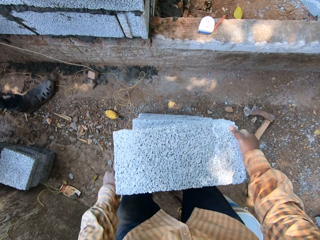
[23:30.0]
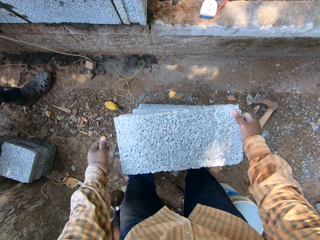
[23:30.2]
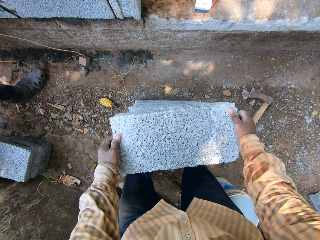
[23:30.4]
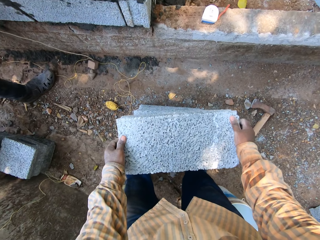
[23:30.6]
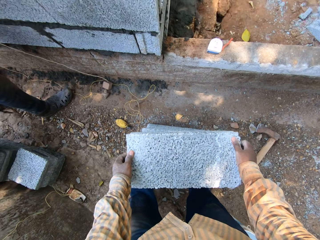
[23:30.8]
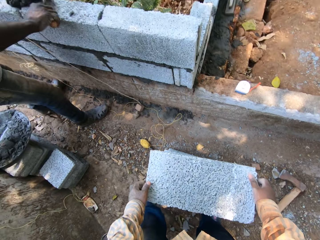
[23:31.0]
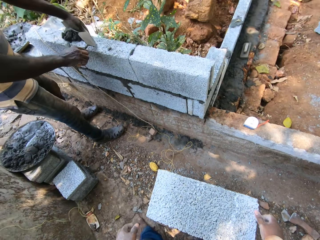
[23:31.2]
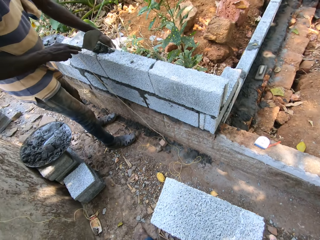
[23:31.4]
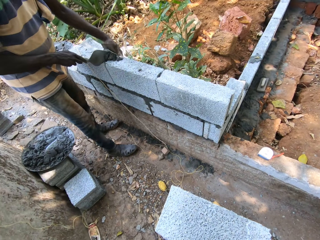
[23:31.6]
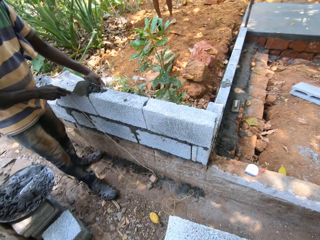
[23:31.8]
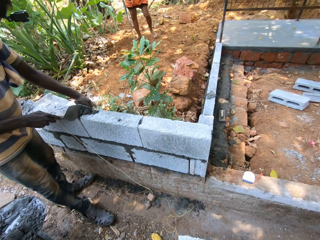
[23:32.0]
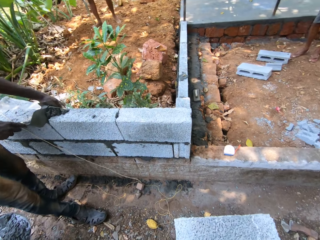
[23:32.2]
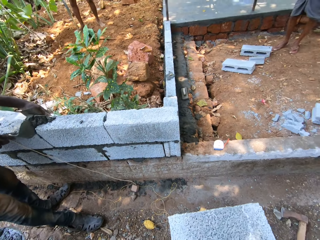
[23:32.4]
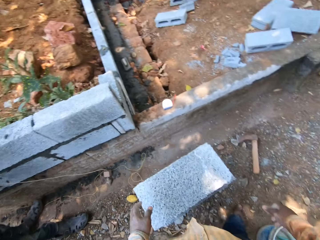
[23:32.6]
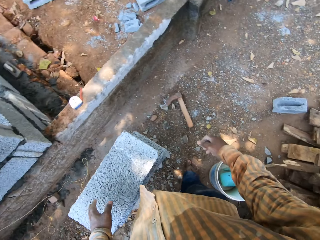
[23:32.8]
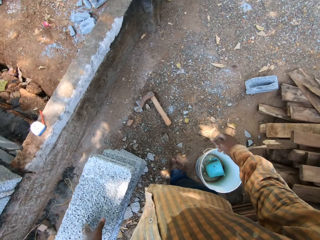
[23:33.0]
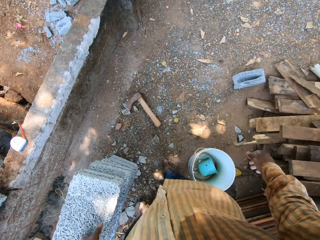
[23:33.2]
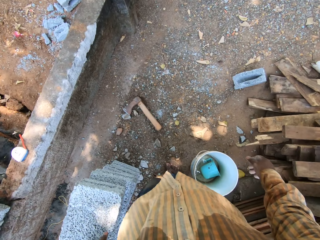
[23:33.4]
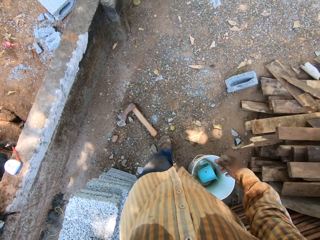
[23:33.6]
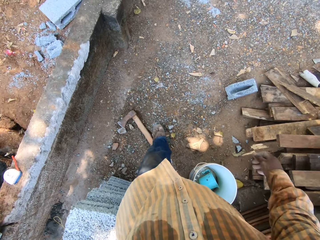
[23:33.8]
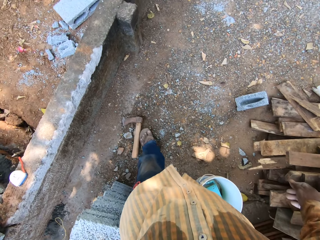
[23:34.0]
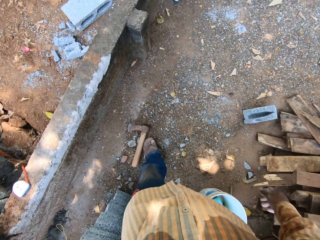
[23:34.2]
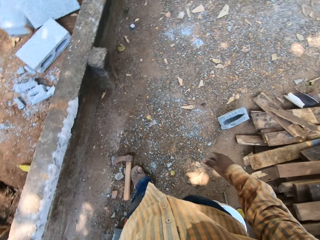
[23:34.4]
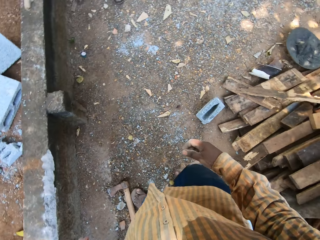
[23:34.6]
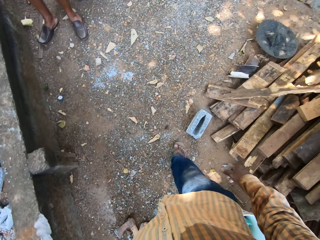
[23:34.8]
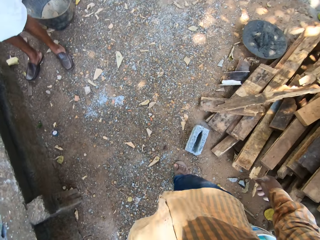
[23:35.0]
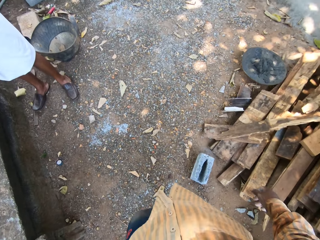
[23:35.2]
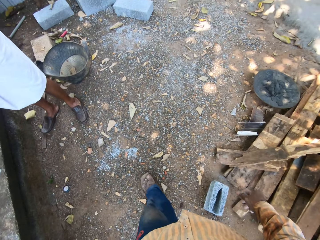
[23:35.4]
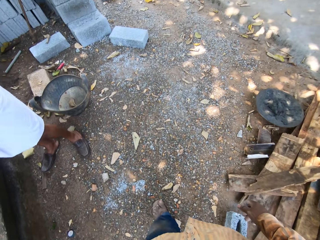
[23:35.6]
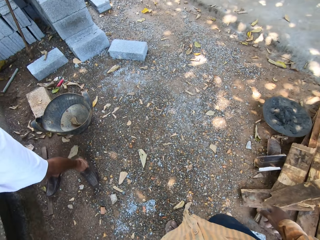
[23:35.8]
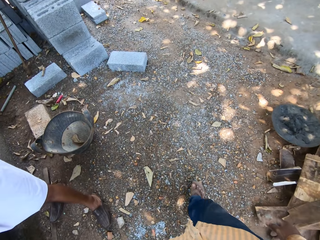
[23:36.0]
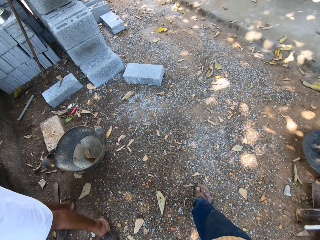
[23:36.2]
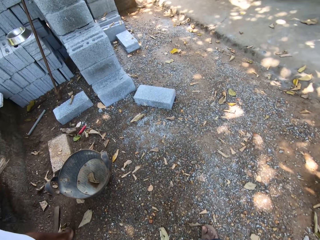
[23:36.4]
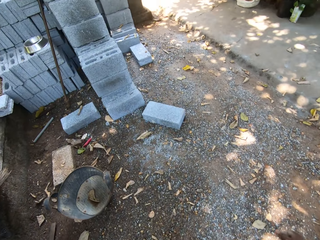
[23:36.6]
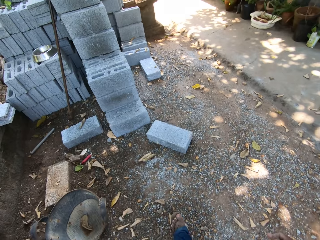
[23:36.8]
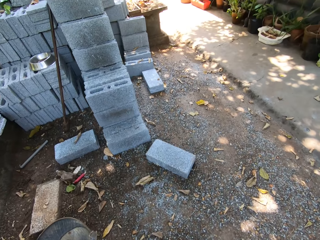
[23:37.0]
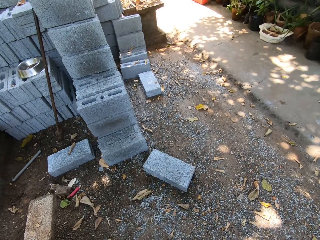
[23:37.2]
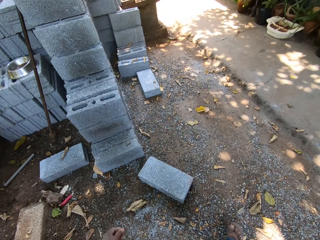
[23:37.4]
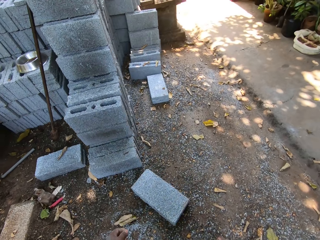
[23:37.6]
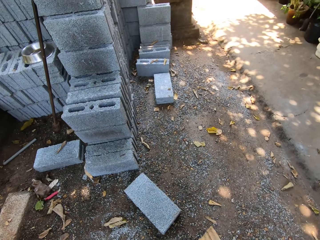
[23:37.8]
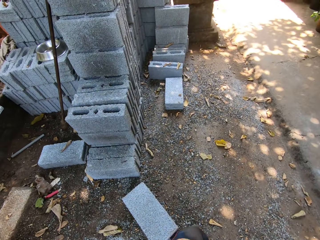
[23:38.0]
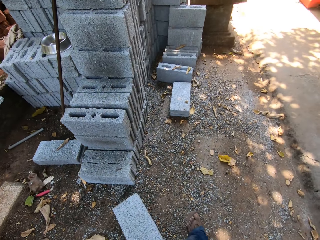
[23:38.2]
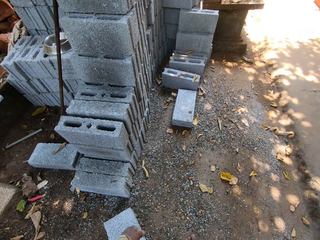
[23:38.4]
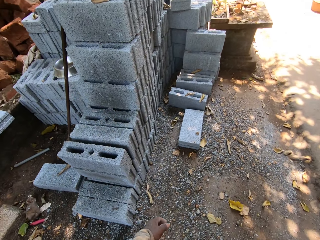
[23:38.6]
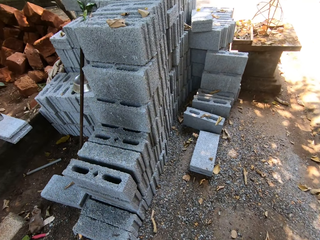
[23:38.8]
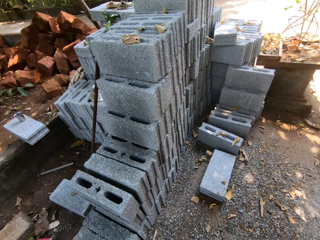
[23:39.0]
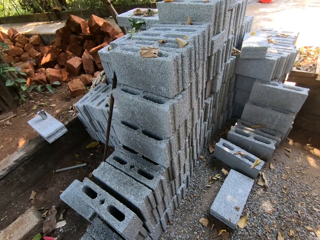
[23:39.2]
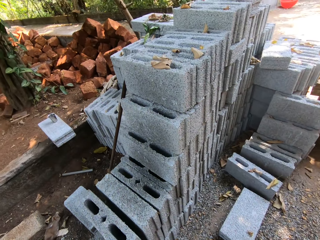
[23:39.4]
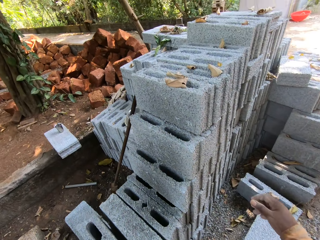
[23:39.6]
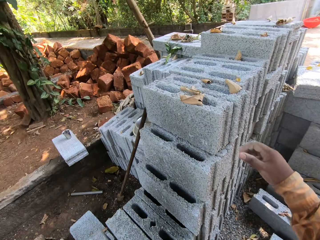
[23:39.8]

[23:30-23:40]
The camera wearer places the block on the stack of blocks with both hands. The man spreads cement mortar on the wall with the trowel in his right hand. The camera wearer places the wooden float by the wall with his left hand. He walks.

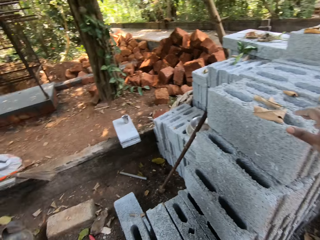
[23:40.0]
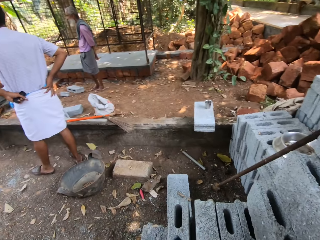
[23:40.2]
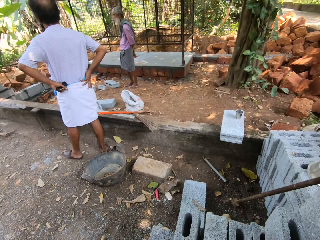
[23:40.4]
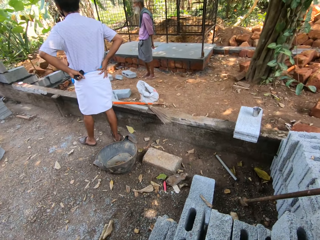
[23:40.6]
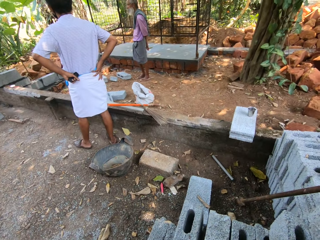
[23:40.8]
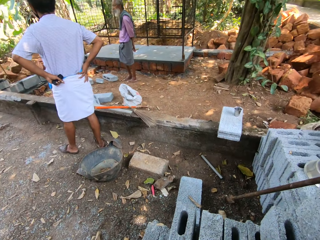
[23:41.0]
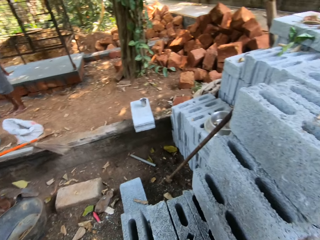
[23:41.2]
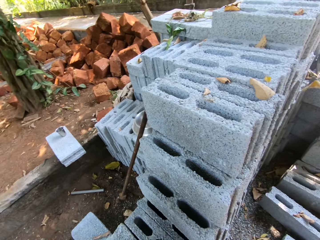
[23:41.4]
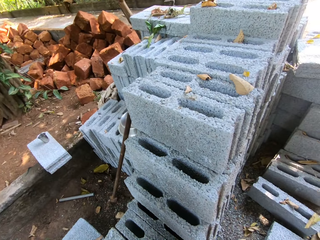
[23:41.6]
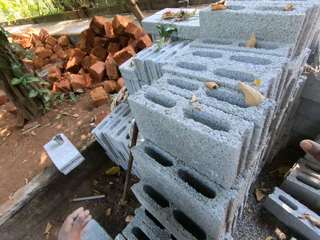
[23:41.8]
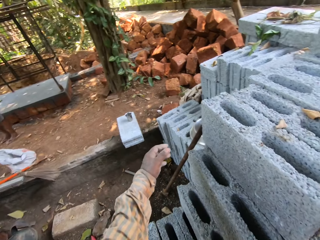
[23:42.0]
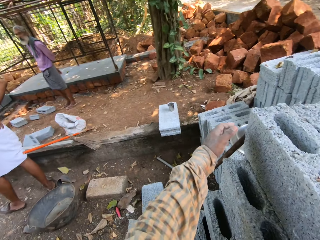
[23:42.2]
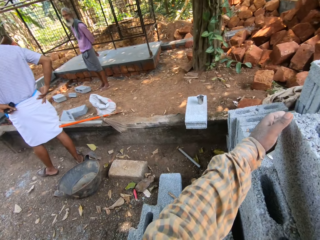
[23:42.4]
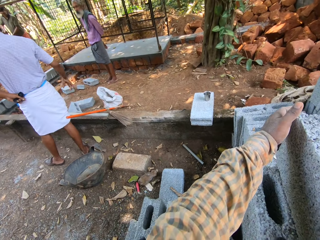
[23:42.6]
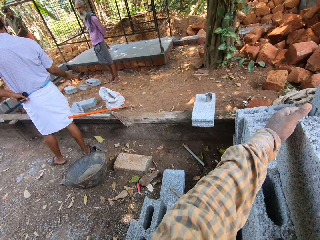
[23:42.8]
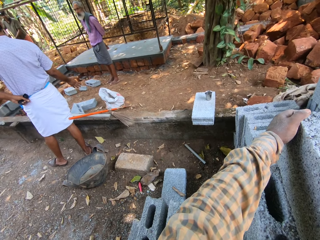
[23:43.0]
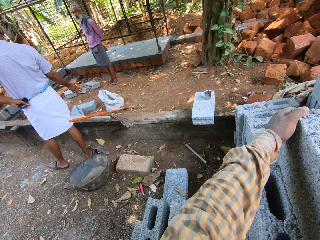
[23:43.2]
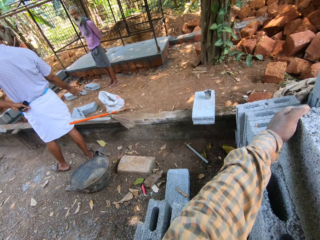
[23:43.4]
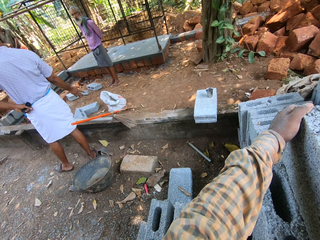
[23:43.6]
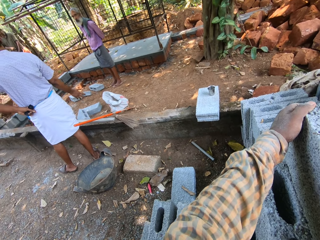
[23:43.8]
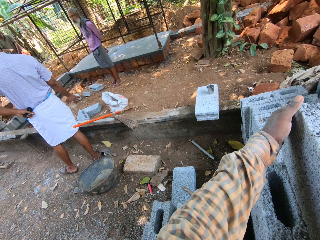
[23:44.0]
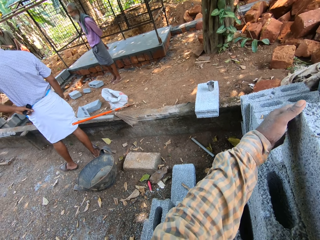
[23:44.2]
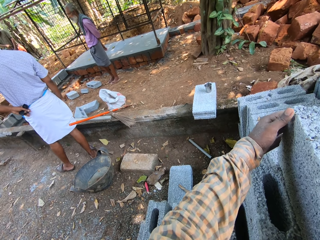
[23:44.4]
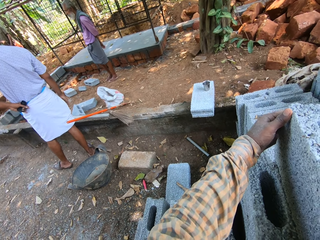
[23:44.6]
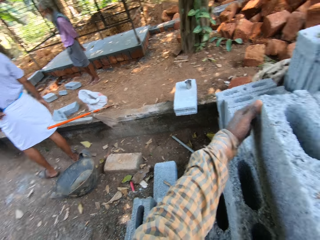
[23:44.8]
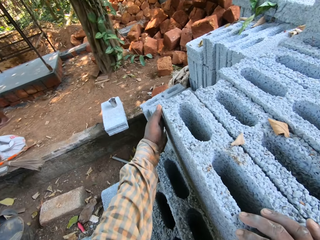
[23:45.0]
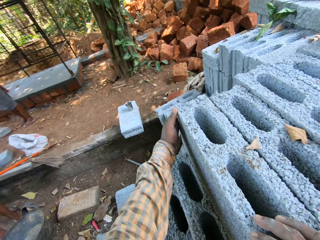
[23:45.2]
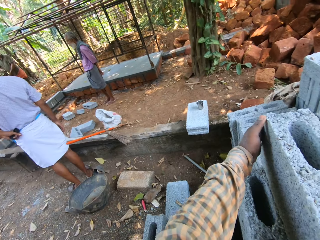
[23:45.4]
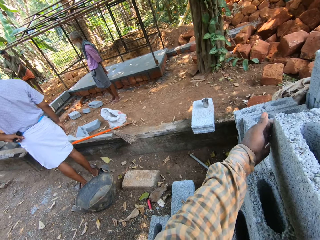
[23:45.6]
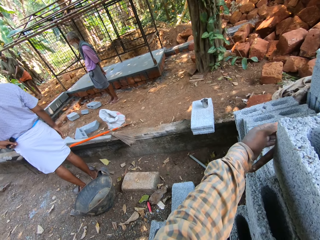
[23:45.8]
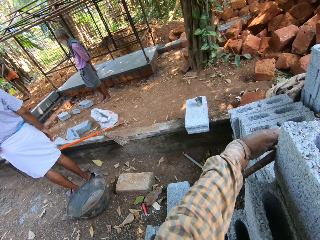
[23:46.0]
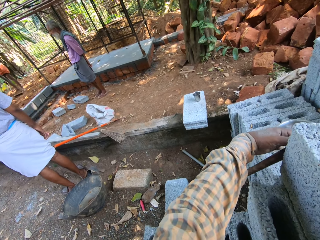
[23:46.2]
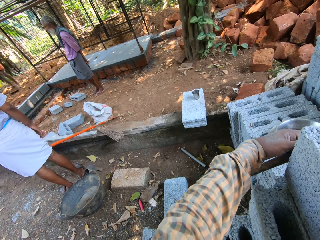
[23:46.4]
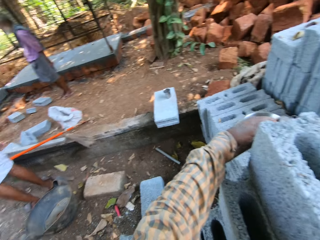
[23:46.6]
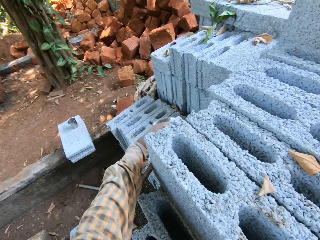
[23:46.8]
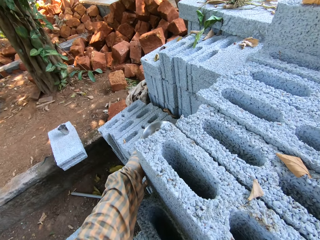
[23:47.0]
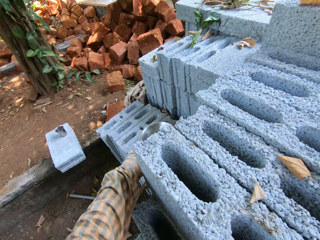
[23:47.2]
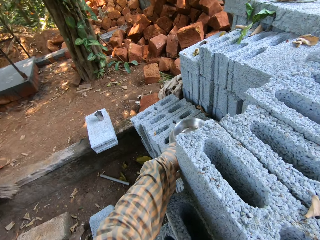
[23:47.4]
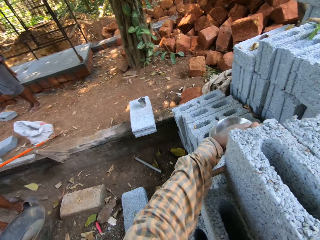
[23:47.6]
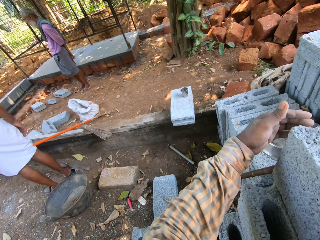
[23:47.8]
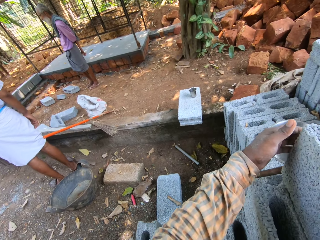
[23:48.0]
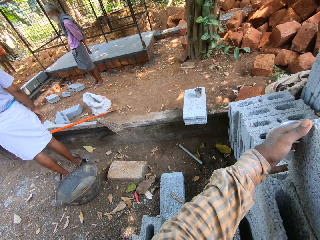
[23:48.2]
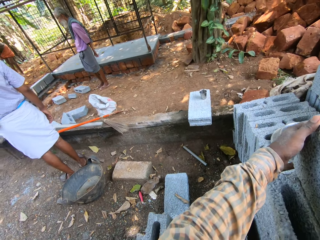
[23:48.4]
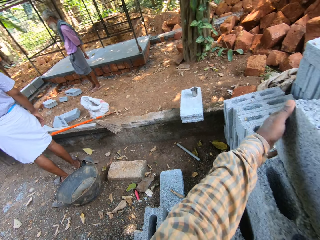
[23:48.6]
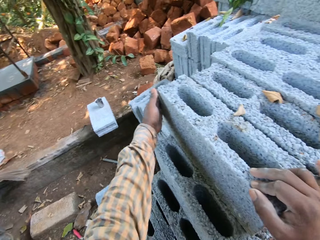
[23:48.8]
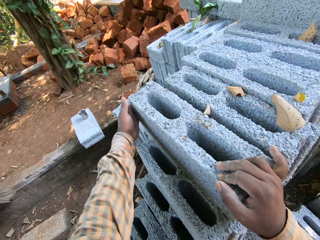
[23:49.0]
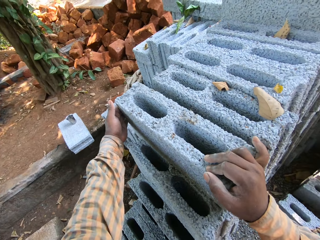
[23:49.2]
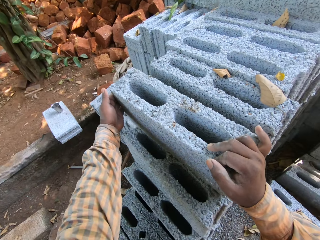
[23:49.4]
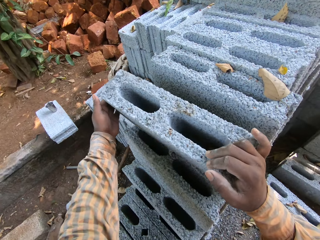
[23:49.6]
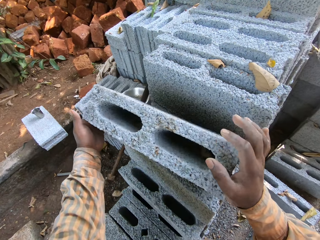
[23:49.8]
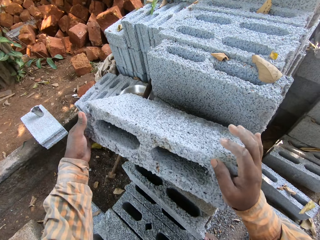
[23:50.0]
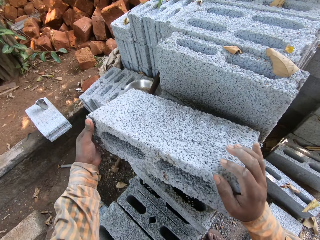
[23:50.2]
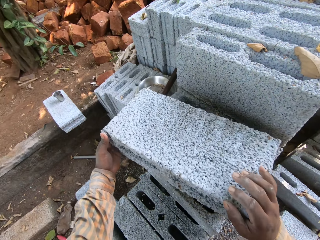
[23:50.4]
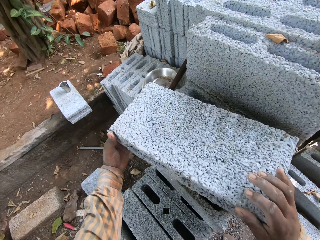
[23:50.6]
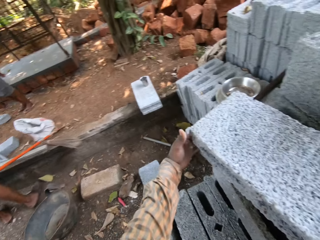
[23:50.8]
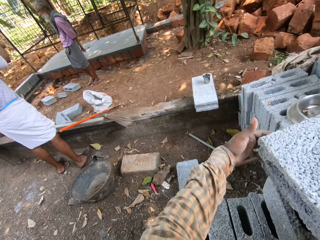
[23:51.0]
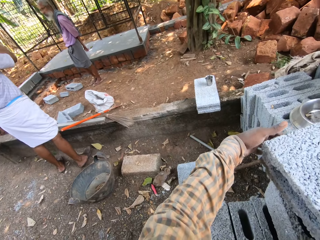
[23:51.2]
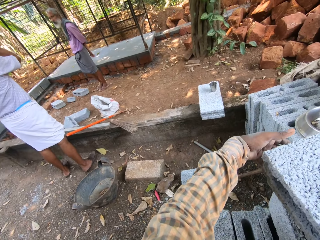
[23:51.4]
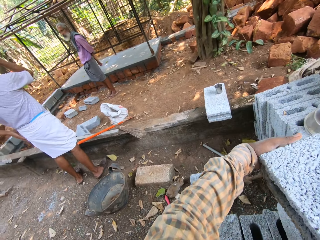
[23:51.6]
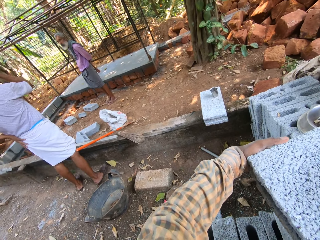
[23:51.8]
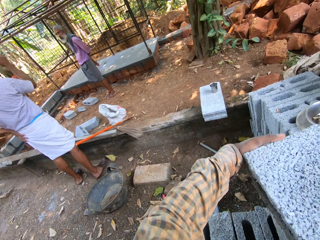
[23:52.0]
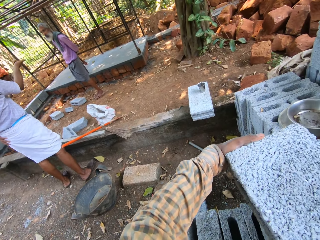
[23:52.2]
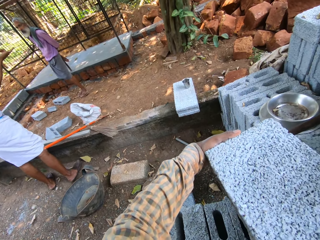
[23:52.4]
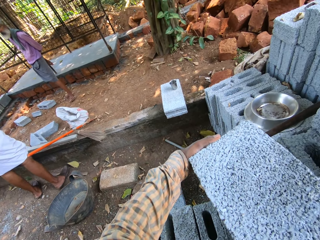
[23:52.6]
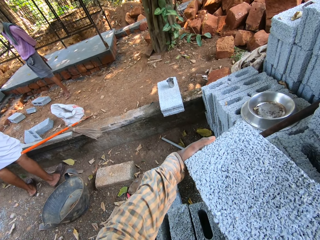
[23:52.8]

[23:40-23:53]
The camera wearer looks around. He touches a block from the stack of blocks with both hands. He holds the concrete block. He adjusts a stick by the stack of blocks on the ground with his left hand. He moves a block on the stack of blocks with both hands.
